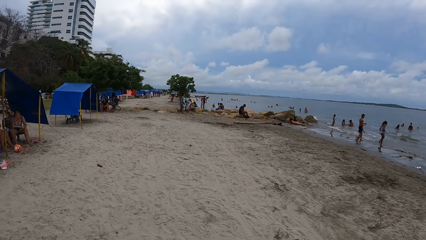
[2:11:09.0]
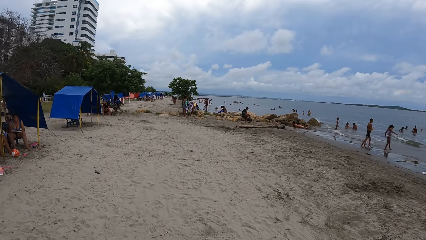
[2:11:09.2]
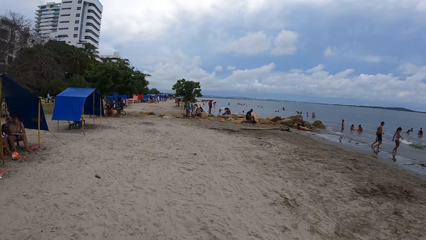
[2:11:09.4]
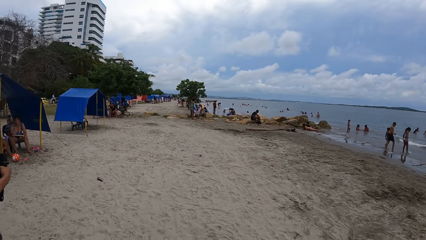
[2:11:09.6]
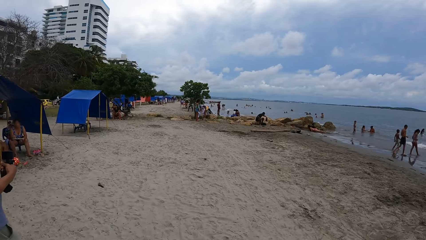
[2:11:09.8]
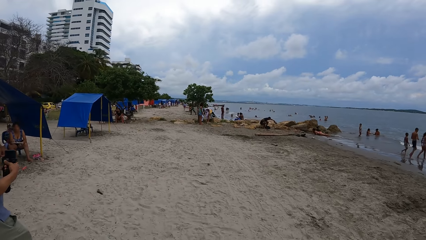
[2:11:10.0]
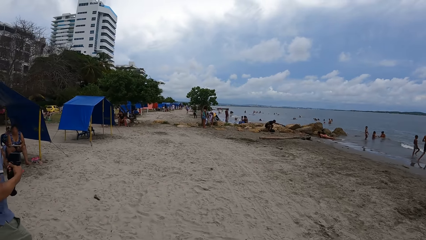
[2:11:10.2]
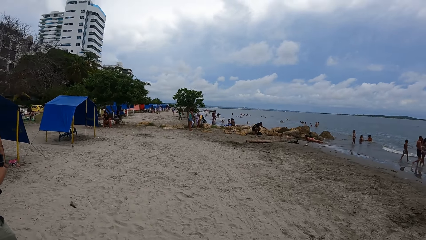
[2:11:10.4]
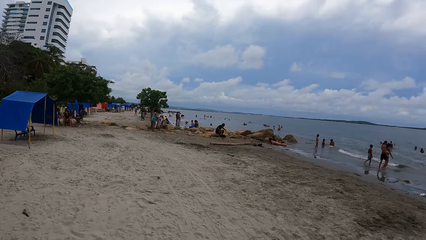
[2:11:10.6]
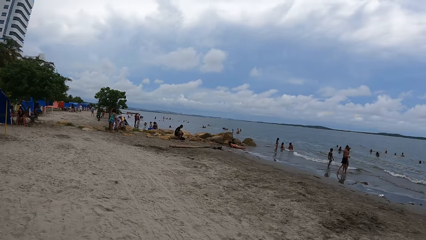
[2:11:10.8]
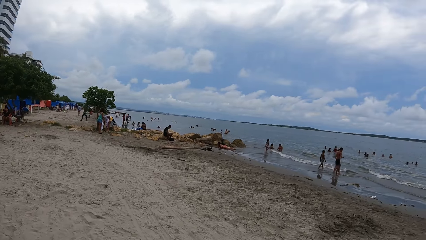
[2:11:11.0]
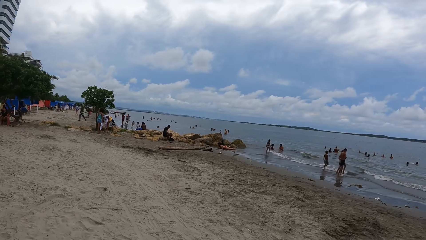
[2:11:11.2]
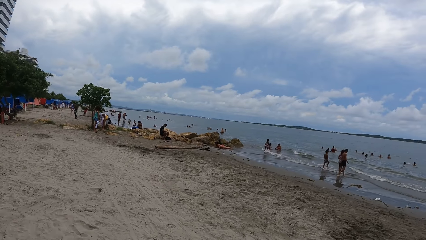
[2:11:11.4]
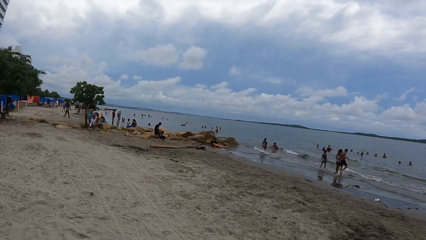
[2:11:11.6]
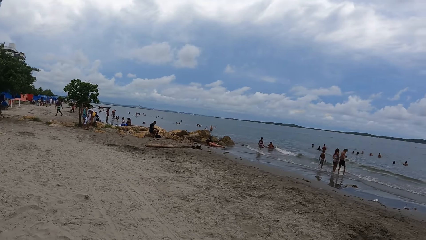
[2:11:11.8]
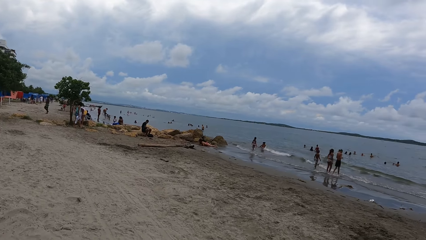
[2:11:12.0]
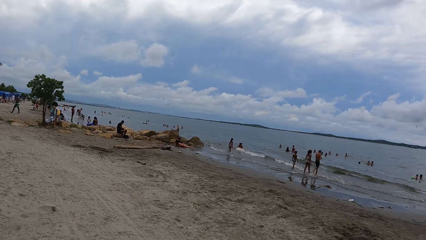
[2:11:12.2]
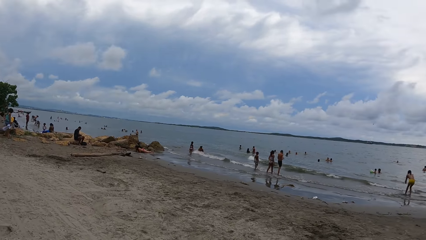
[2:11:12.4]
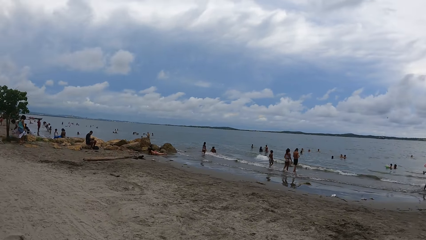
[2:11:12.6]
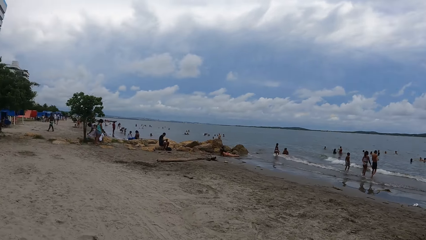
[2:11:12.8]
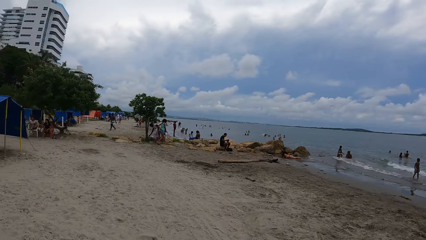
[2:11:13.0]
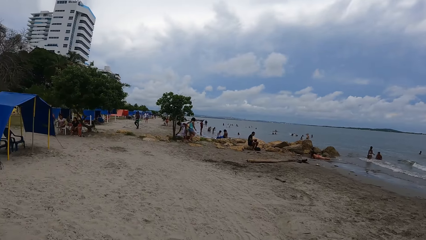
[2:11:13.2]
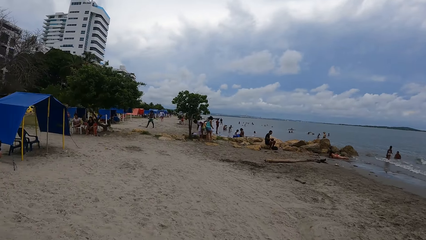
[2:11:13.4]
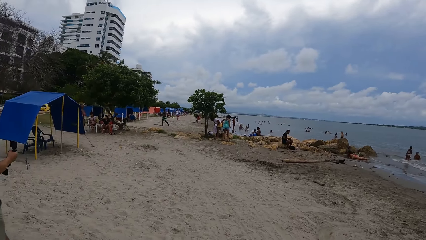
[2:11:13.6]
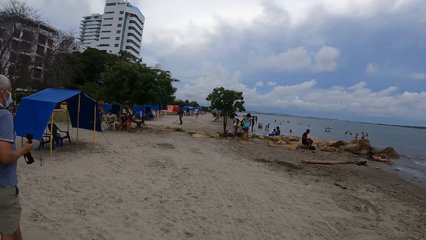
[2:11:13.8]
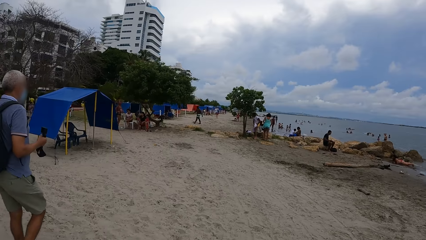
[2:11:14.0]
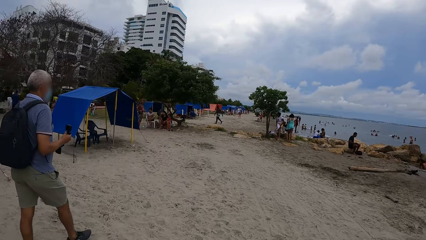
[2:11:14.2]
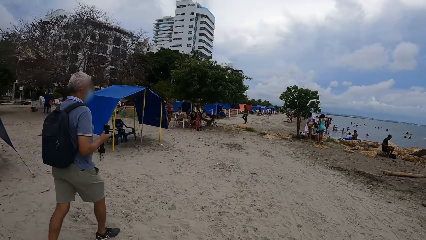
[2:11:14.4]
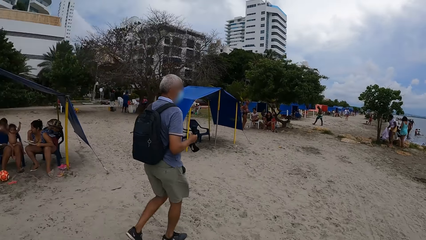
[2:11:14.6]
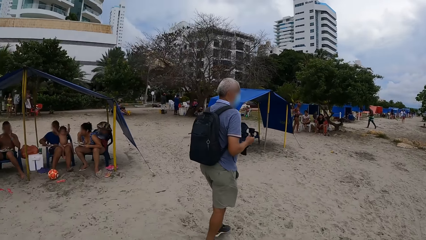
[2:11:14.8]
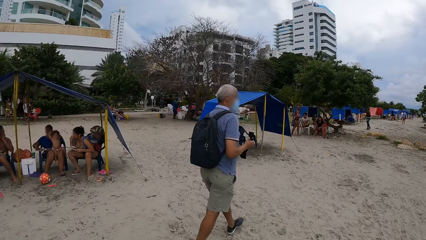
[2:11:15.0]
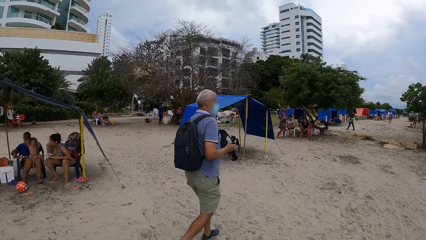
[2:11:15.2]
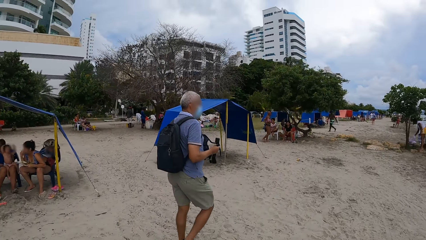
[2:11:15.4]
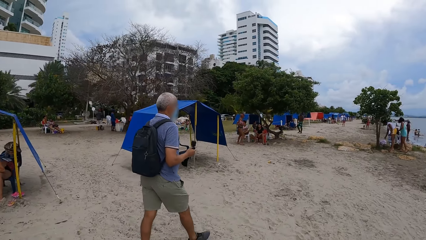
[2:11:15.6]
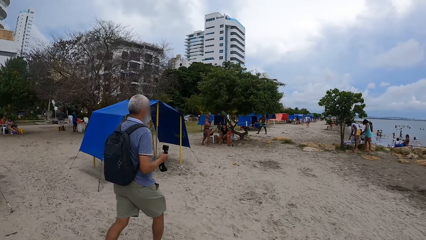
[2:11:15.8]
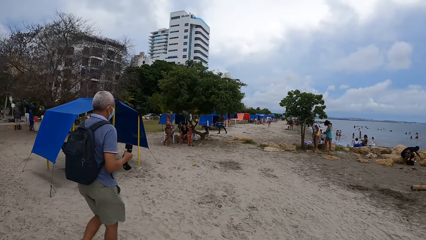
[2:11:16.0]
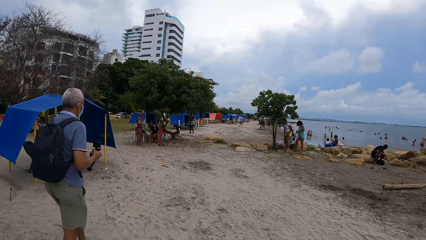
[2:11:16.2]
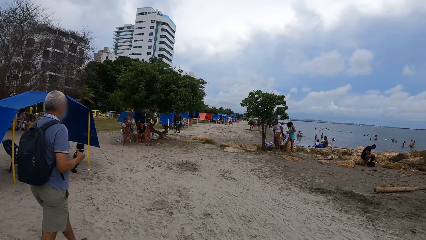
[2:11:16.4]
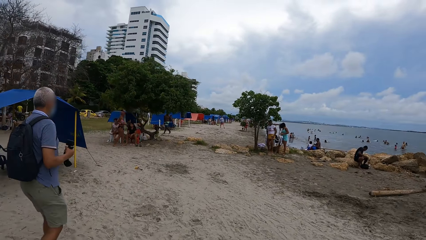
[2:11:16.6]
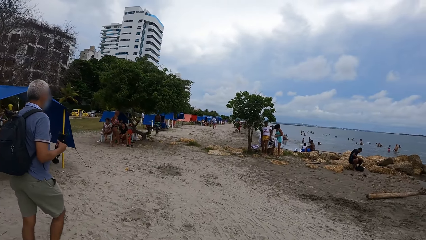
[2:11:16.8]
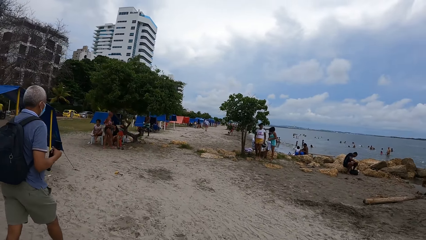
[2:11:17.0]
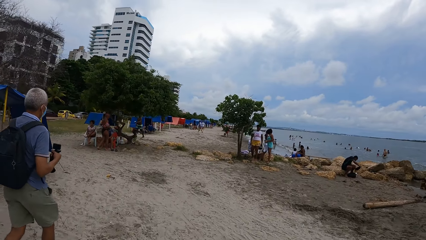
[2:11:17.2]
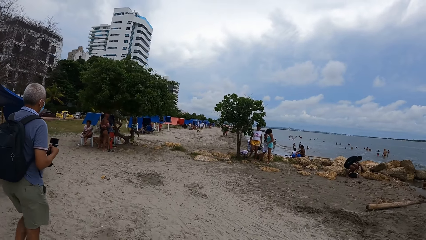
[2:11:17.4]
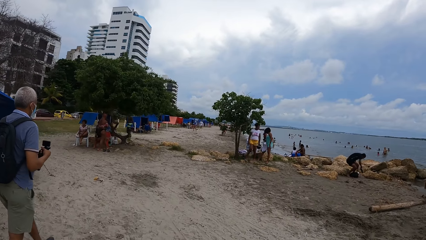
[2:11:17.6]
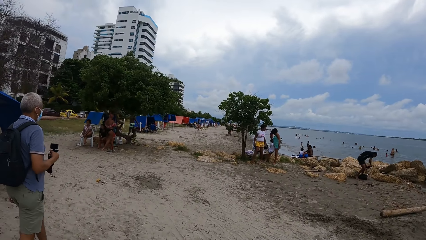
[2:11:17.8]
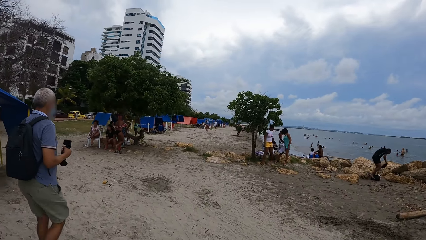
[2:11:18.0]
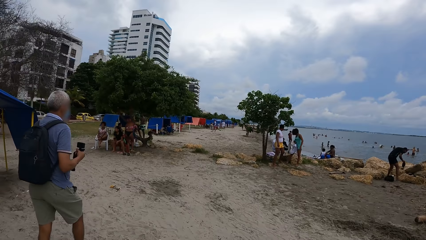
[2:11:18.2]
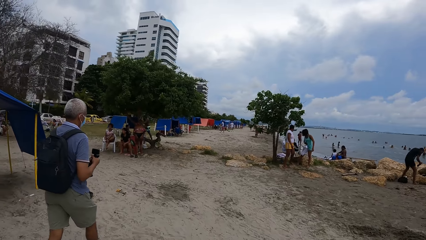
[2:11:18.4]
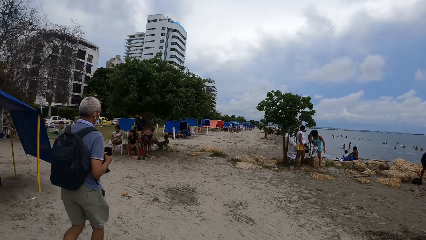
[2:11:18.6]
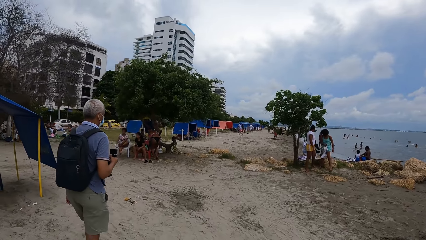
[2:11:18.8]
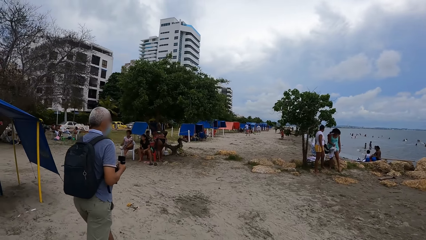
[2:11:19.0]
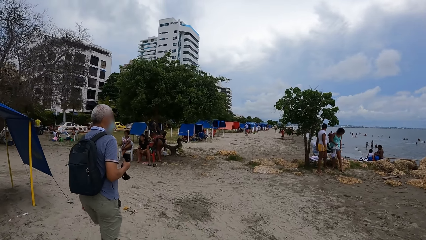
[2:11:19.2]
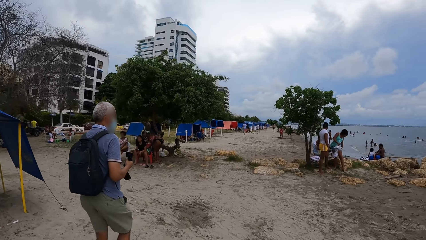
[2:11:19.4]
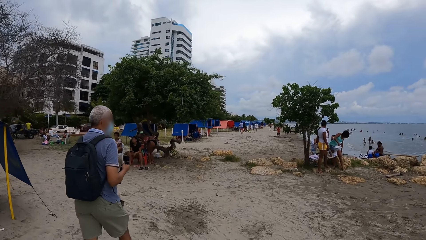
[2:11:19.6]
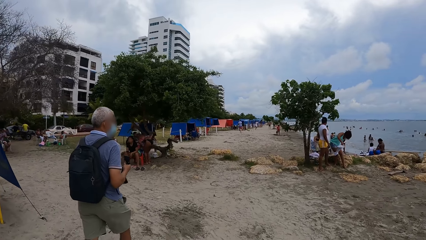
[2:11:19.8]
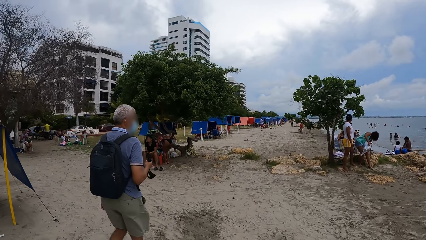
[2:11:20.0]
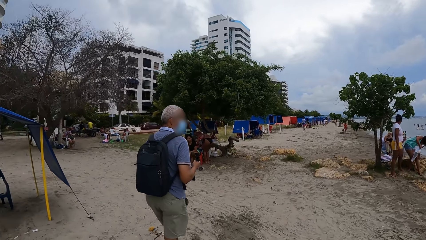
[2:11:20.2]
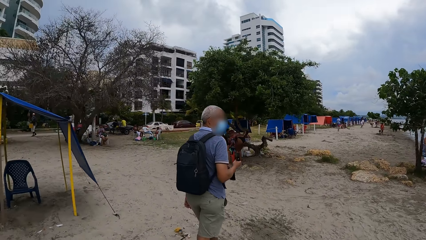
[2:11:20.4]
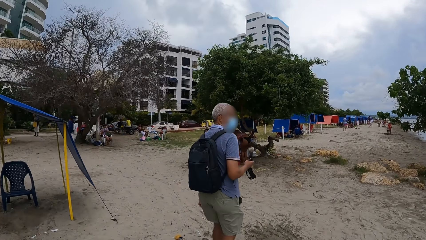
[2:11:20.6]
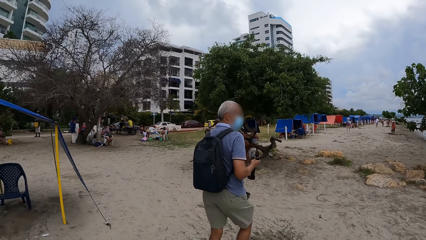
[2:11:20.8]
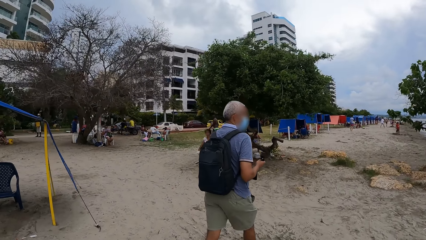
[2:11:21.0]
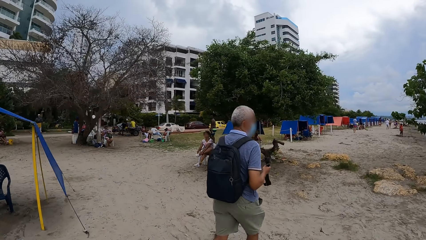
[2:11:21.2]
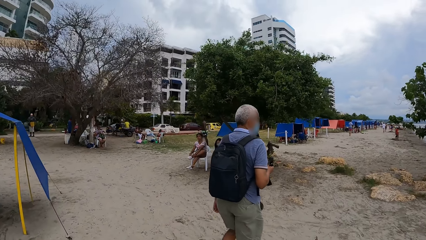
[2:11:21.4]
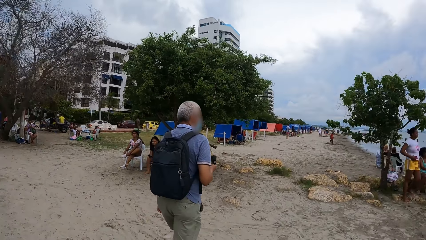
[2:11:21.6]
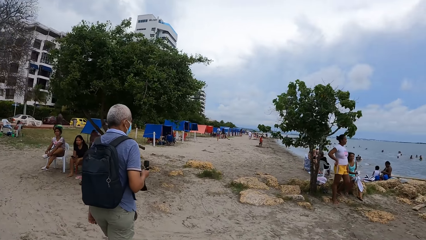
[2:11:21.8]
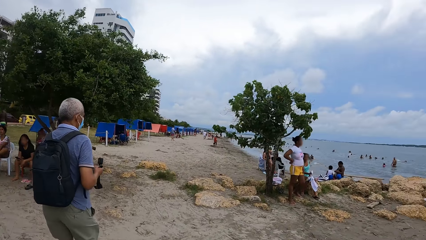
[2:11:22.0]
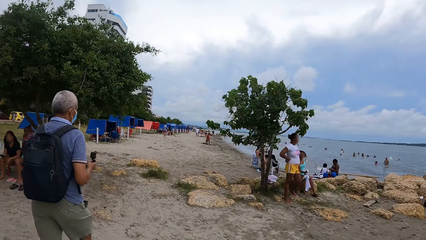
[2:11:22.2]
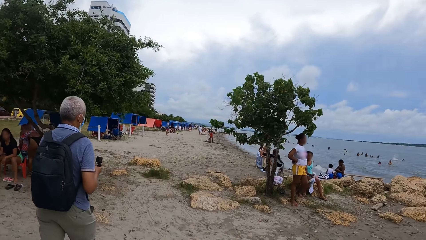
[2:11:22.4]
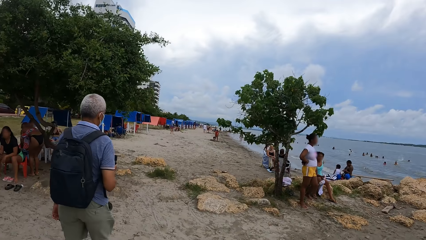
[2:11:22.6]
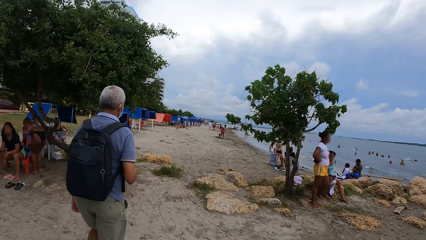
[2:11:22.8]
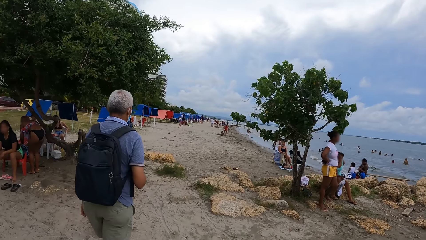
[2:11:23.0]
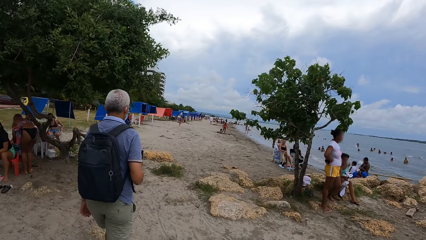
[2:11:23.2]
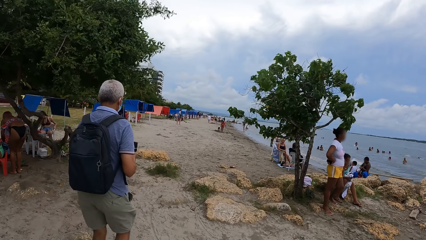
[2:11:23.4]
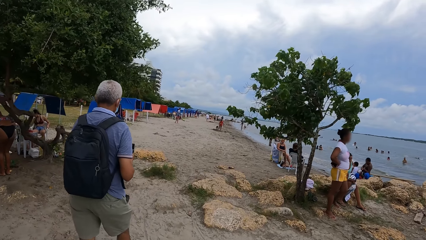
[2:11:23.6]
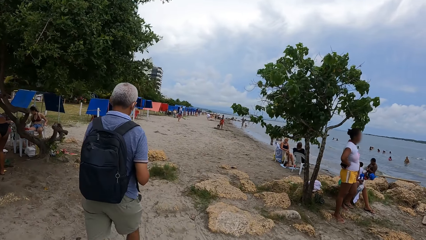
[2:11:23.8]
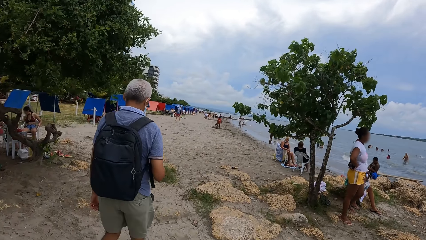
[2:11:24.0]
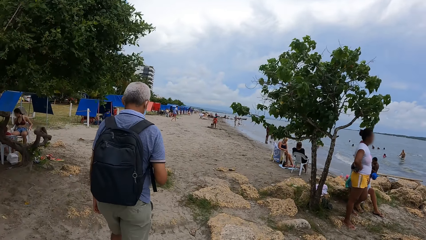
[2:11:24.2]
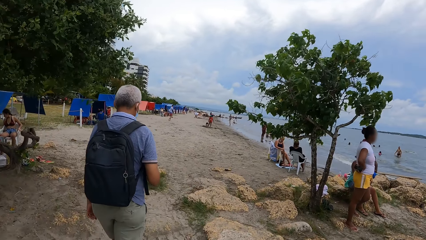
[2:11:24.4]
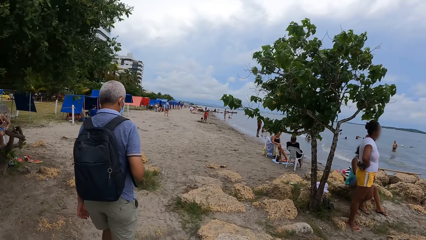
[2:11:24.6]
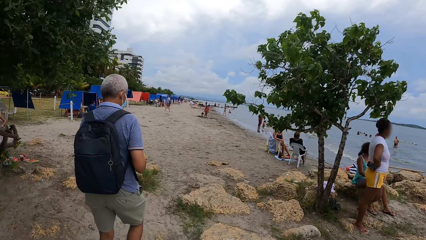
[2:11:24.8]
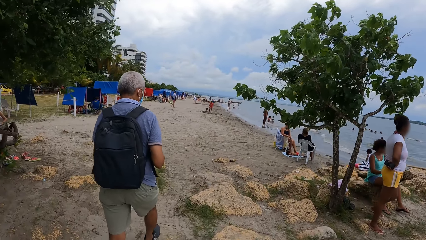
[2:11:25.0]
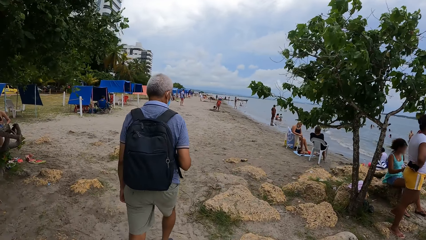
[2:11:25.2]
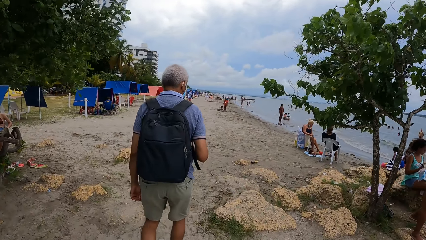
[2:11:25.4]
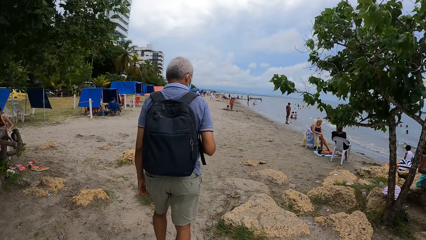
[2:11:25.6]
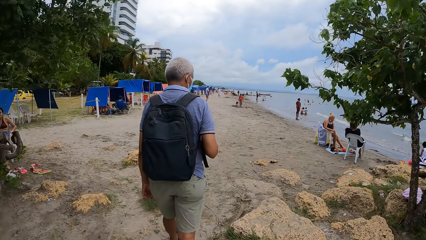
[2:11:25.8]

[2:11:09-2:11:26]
The camera wearer looks right. They look around. They look forward. They look left. They look forward.
